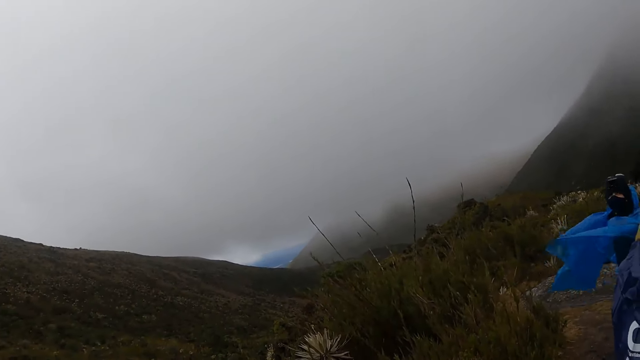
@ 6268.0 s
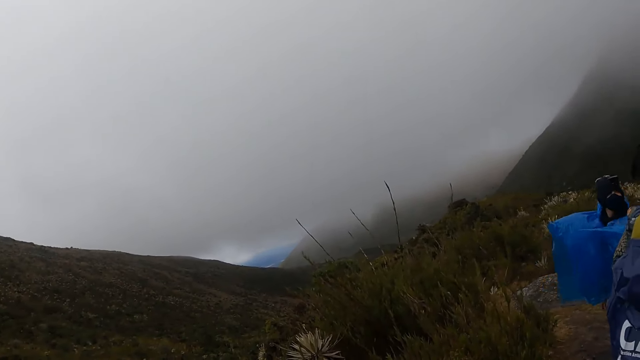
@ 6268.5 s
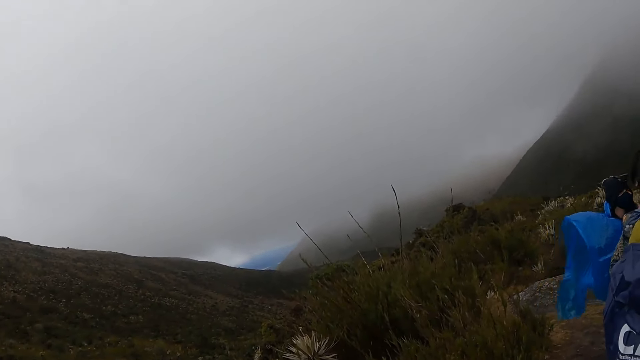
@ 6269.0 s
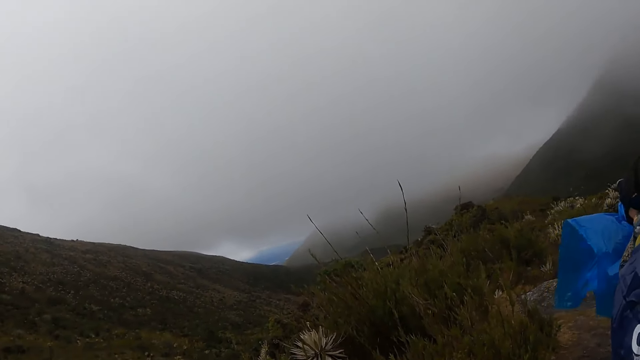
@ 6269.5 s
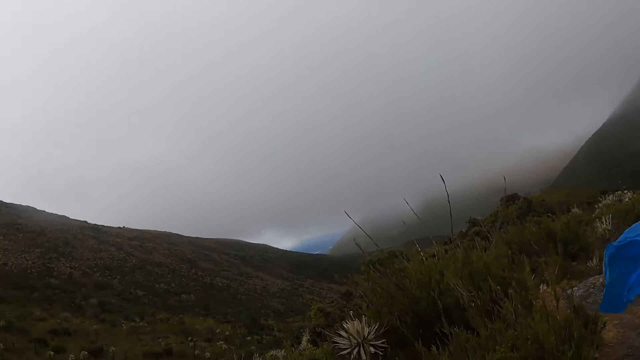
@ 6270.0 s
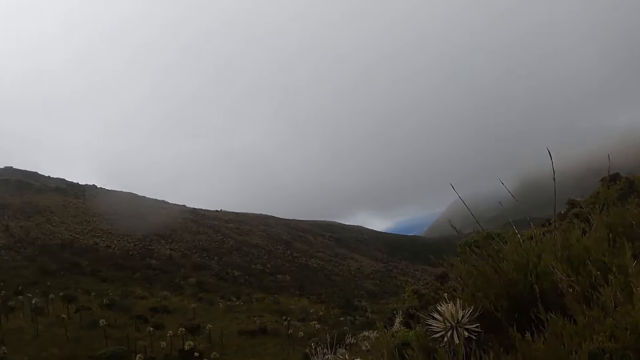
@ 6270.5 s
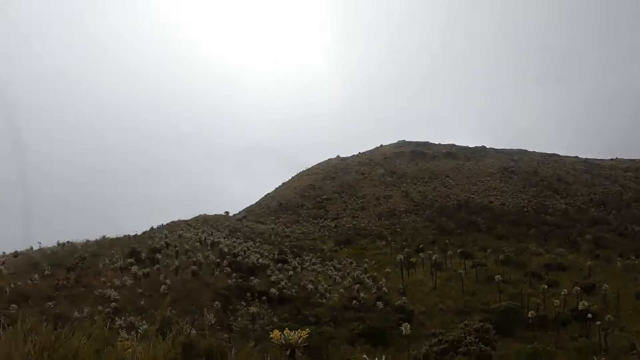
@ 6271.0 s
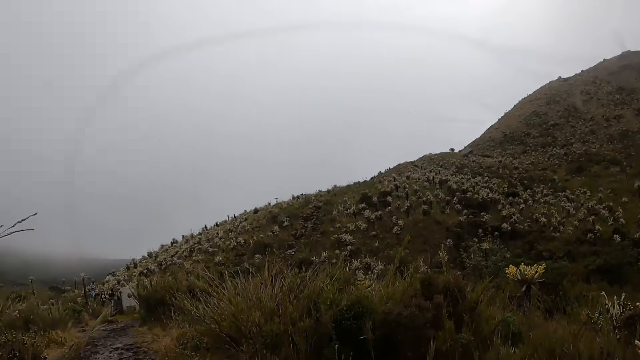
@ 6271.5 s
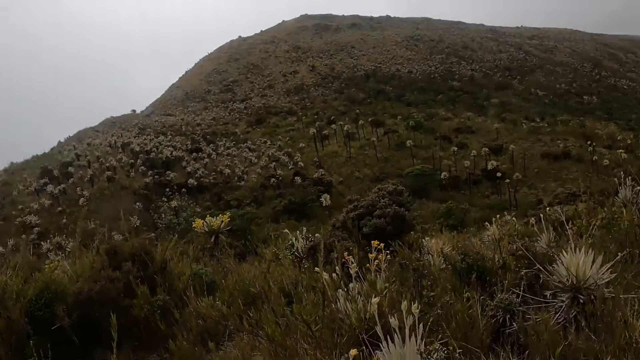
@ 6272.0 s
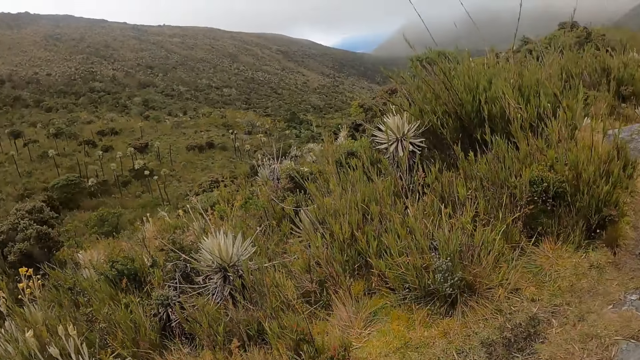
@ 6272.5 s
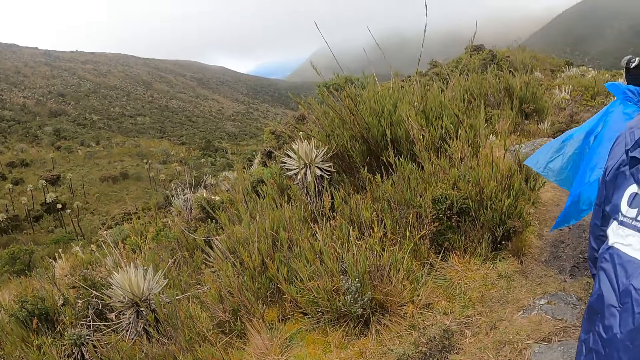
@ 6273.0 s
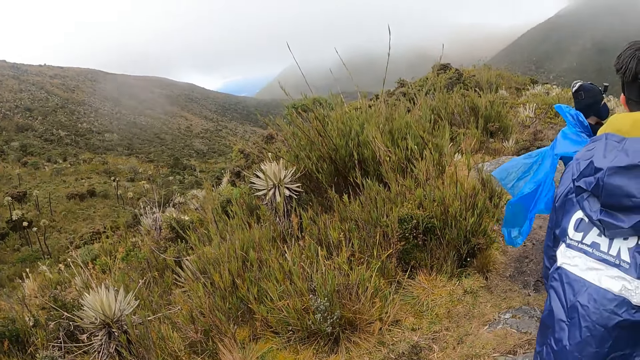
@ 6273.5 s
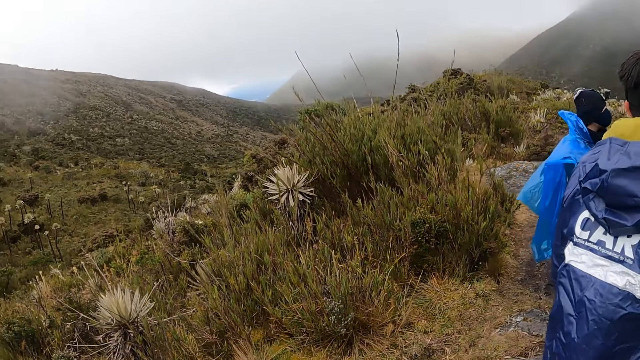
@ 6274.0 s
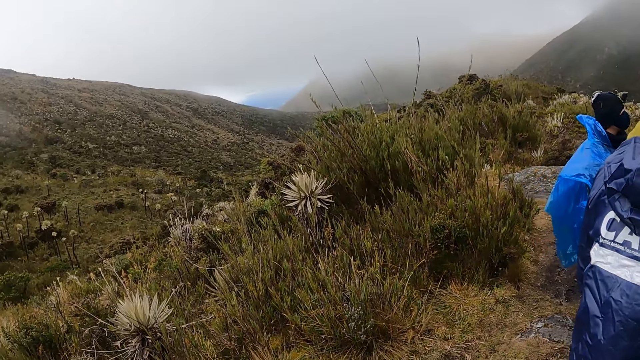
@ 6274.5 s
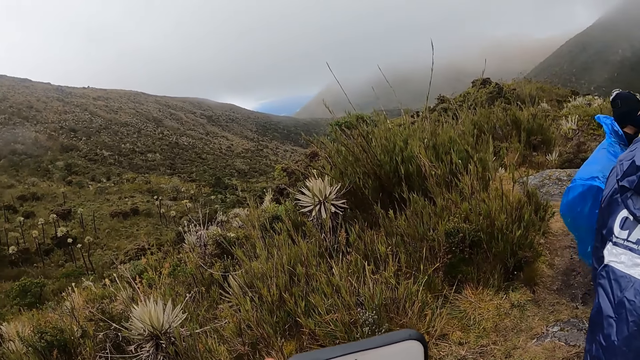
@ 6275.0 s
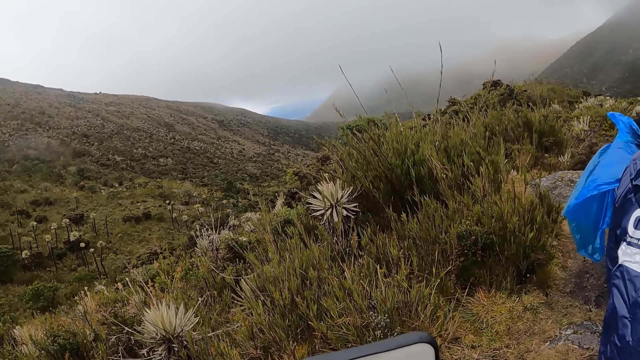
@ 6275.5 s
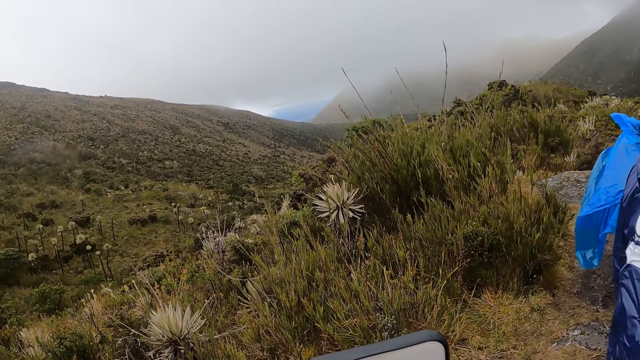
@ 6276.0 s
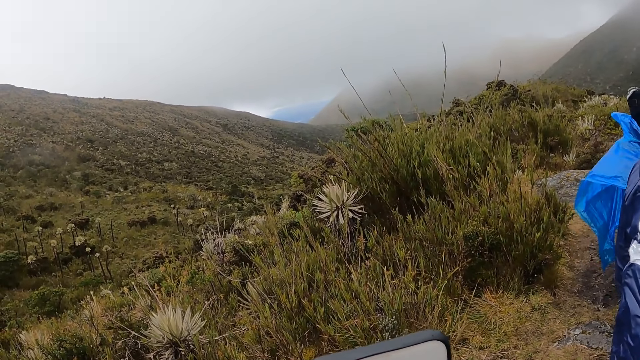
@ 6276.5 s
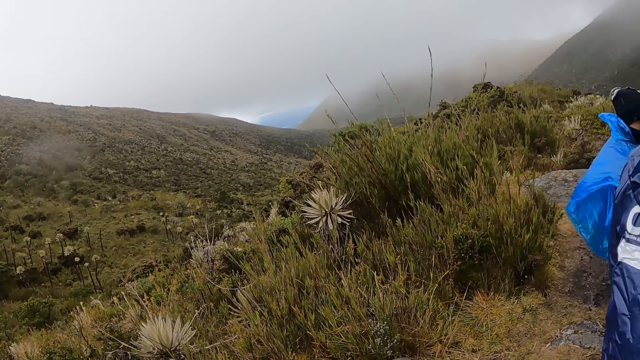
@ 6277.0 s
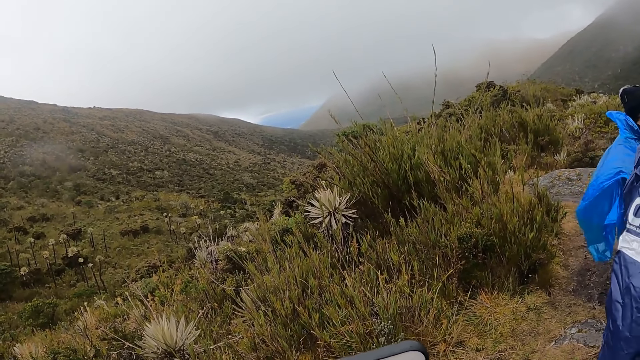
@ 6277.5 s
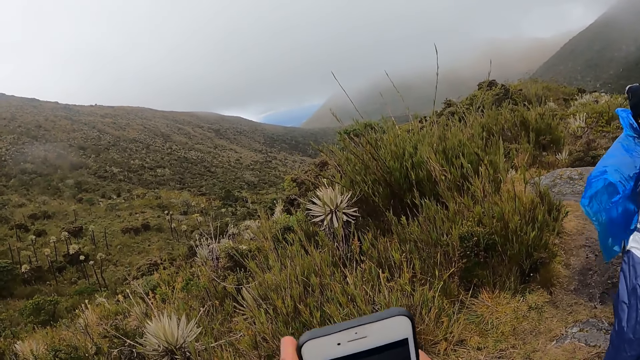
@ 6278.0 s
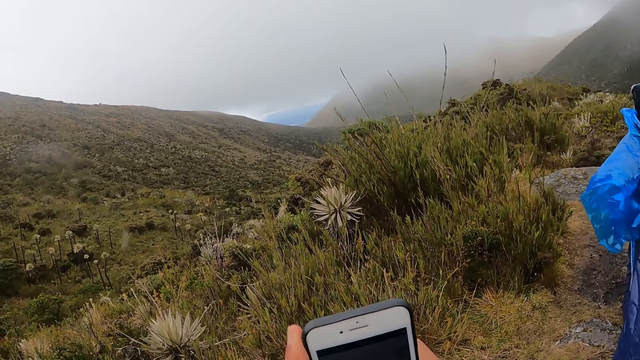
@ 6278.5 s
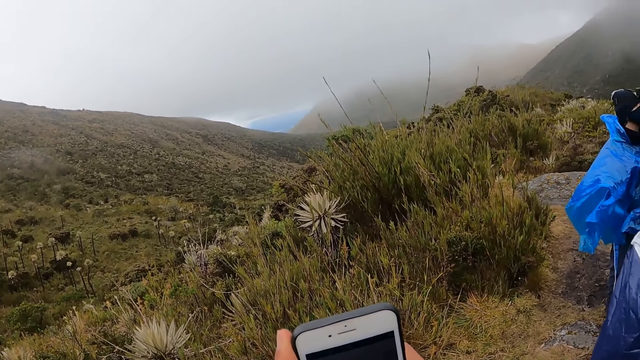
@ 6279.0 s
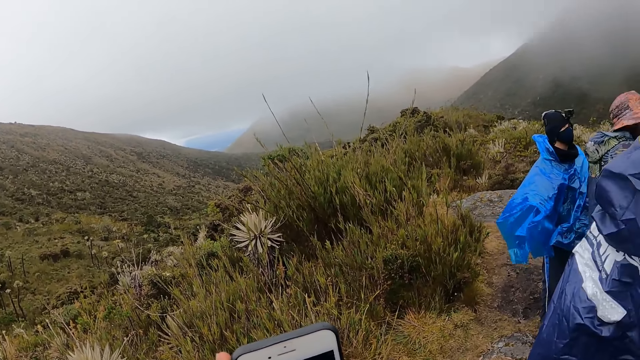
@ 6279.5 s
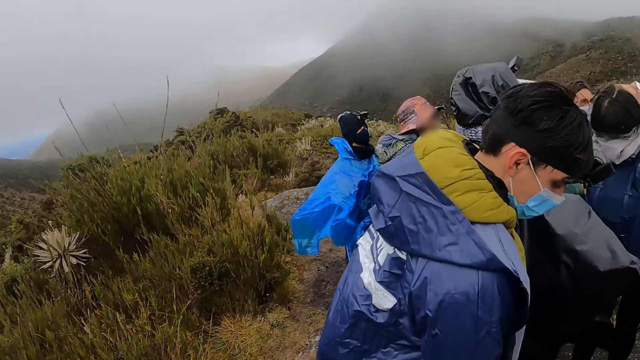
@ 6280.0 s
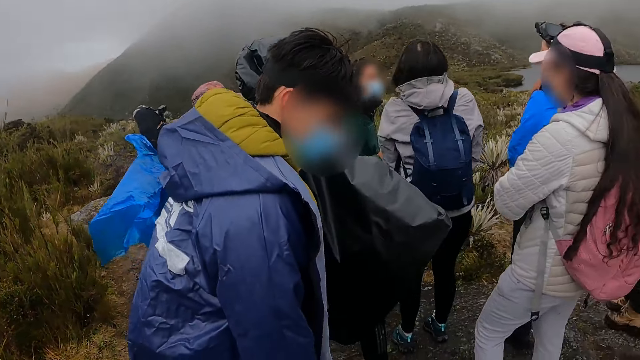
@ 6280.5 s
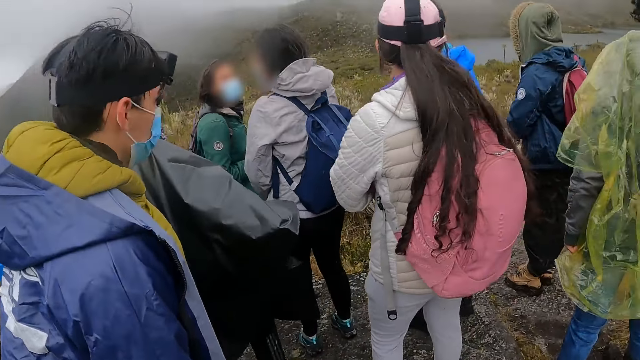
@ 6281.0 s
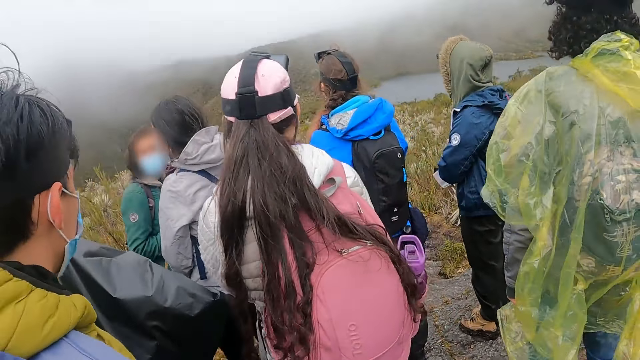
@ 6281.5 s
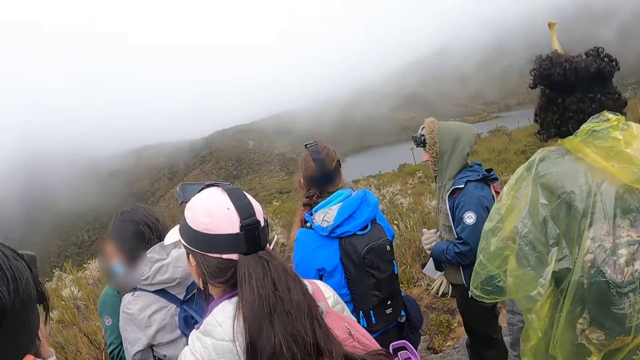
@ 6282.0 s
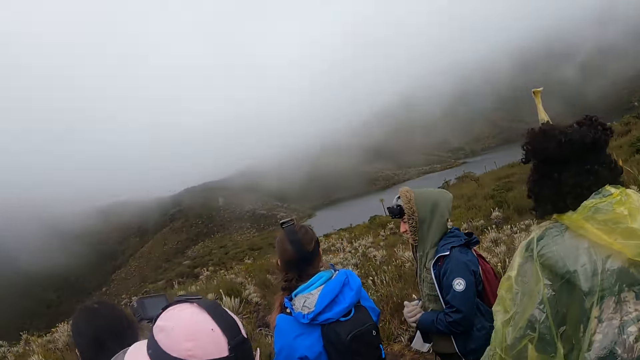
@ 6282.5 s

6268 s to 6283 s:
The camera wearer stares at the mountains. He holds a phone with his right hand. He operates the phone with both hands. He turns around the garden.

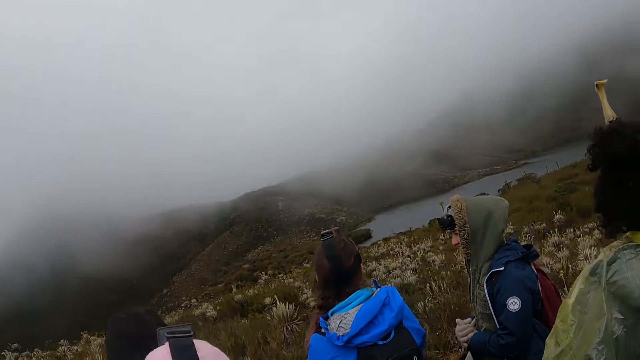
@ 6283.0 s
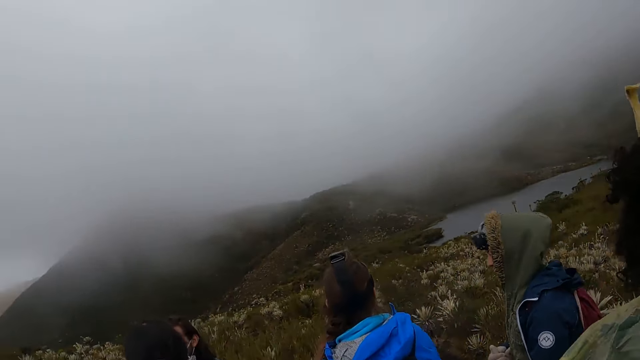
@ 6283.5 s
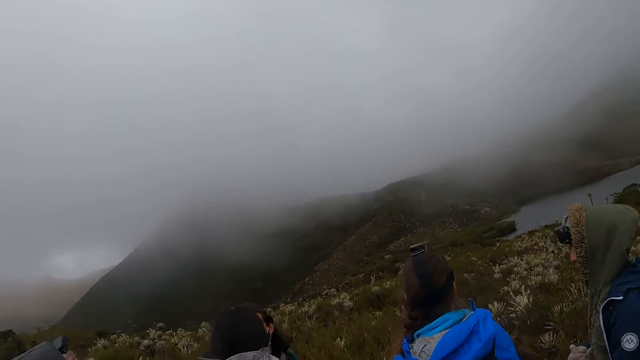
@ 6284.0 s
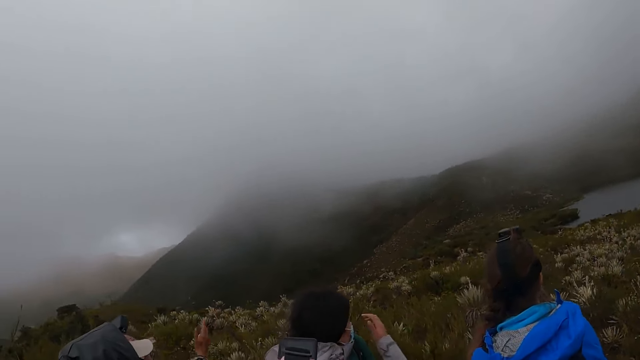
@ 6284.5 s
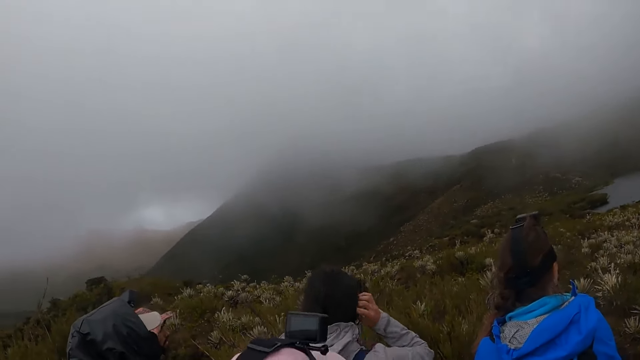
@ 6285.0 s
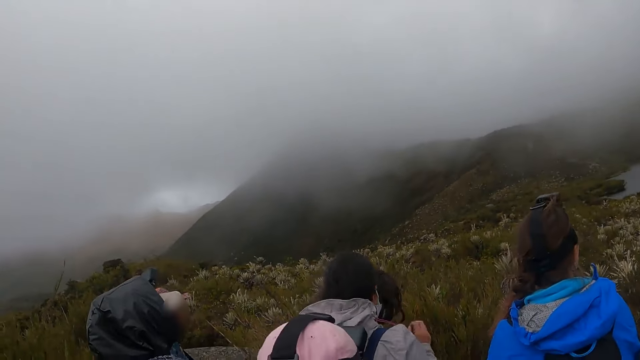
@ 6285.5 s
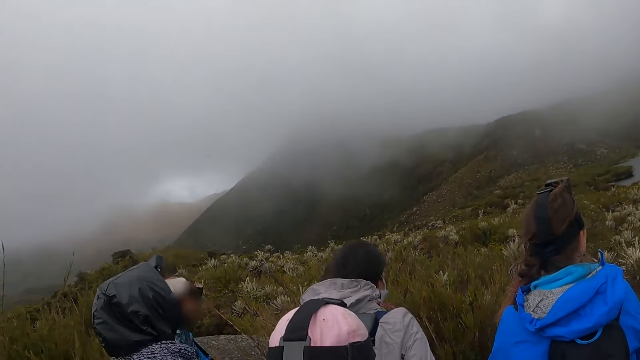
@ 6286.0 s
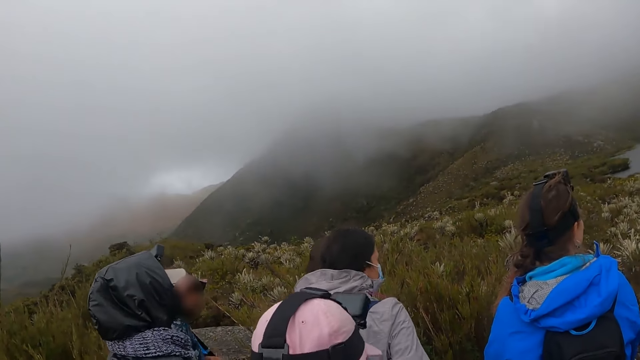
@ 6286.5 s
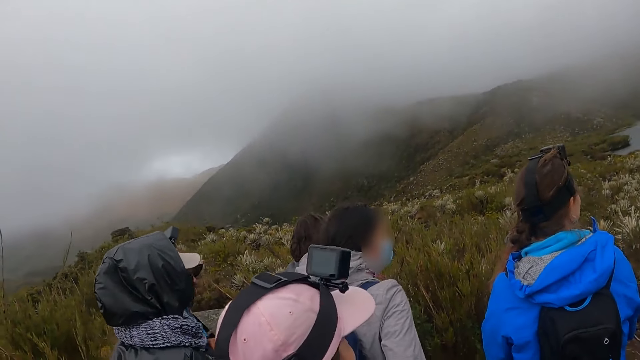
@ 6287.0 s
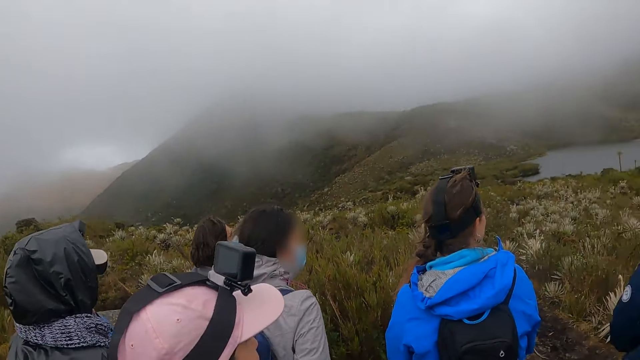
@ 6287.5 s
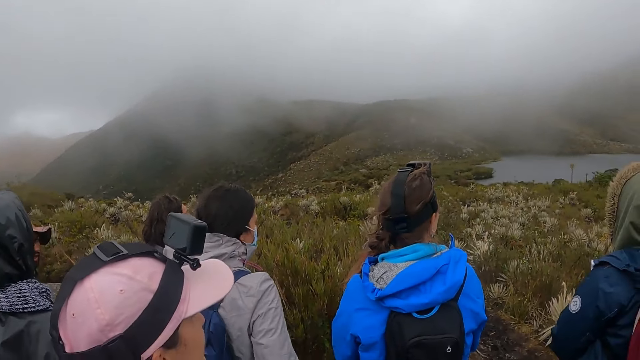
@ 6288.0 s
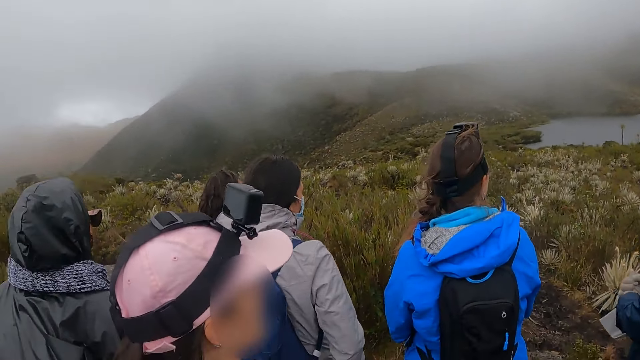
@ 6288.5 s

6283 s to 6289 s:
The camera wearer stares at the mountains.
